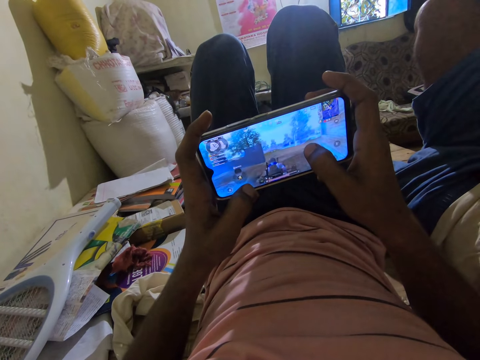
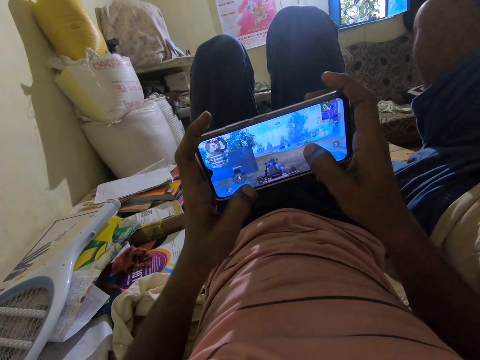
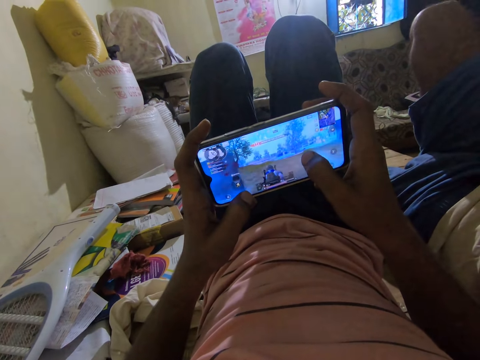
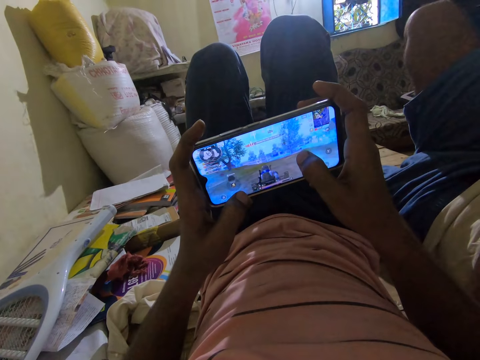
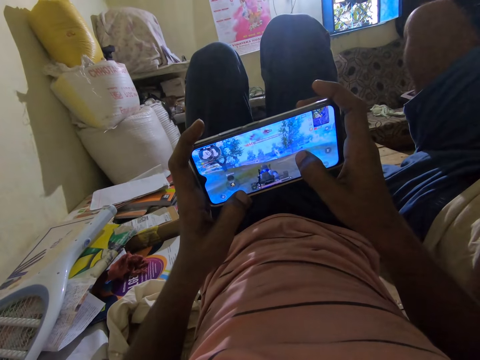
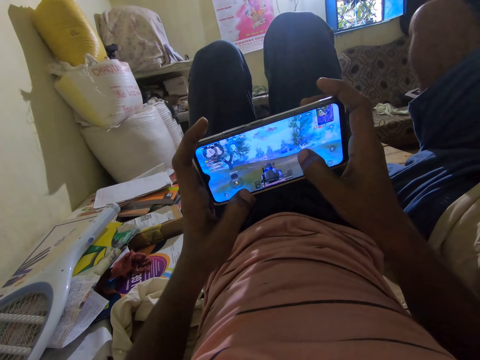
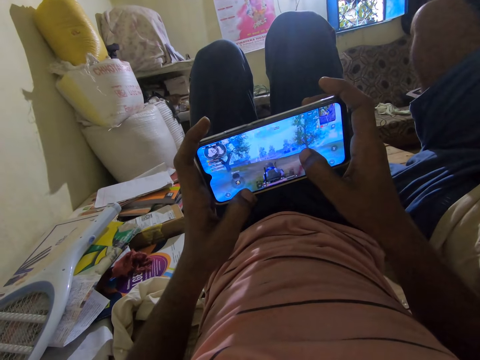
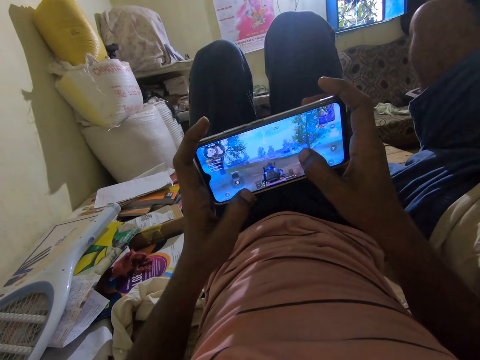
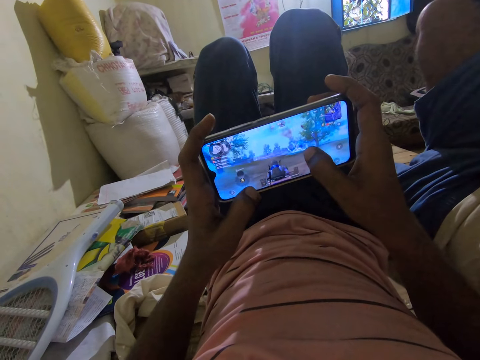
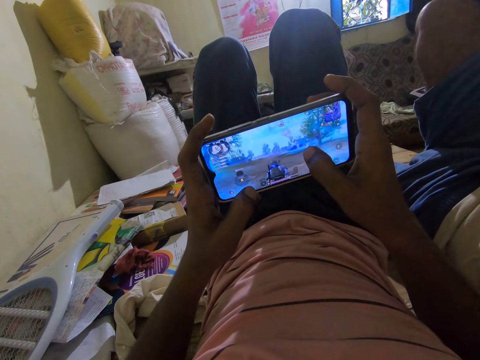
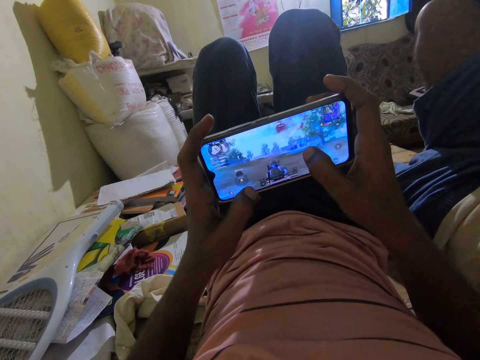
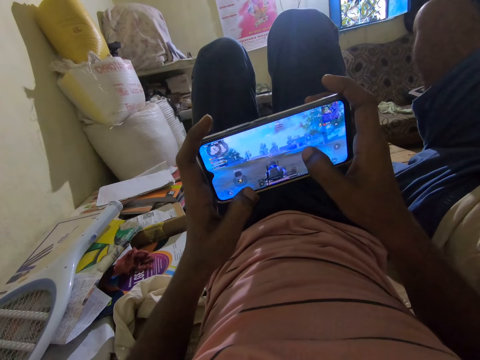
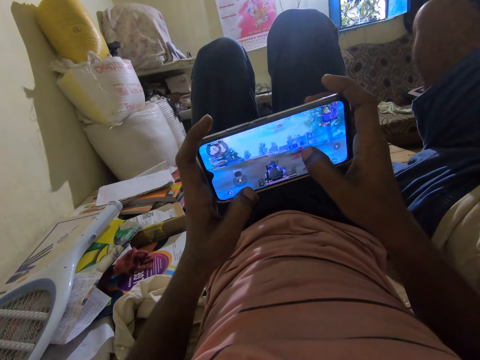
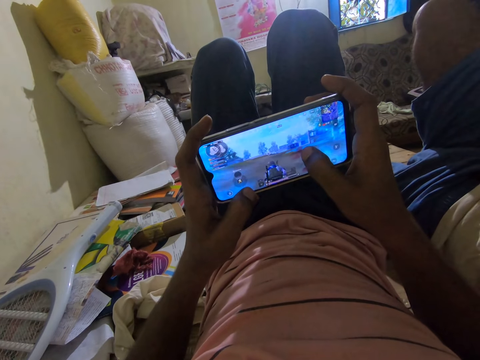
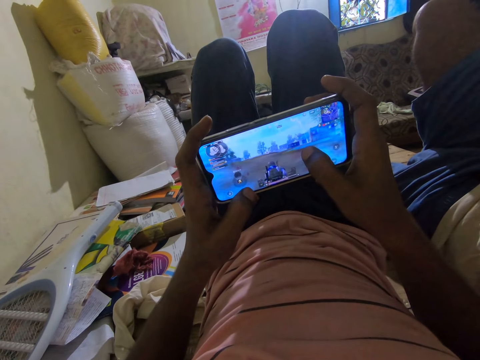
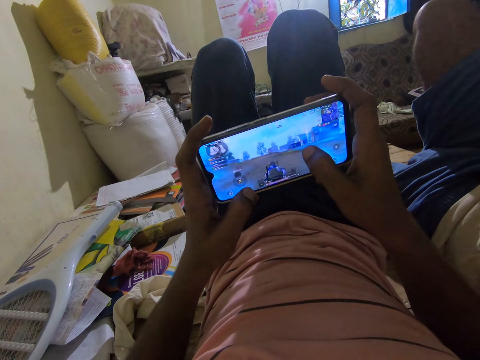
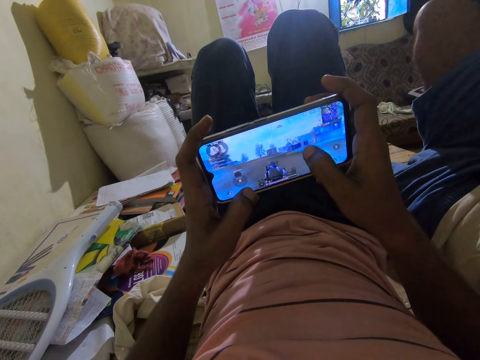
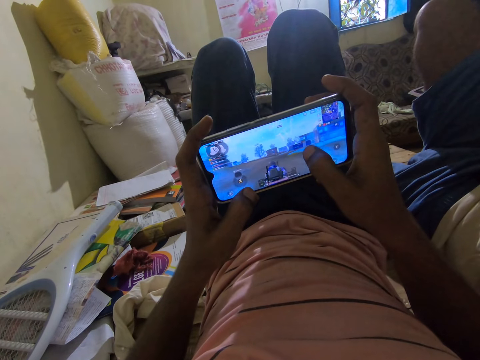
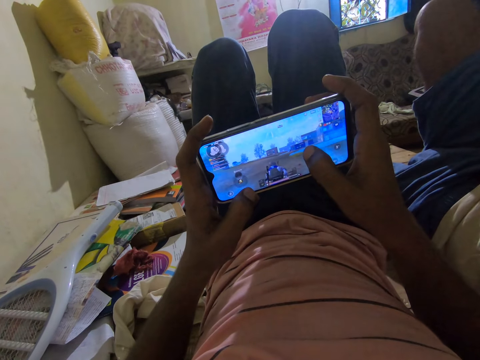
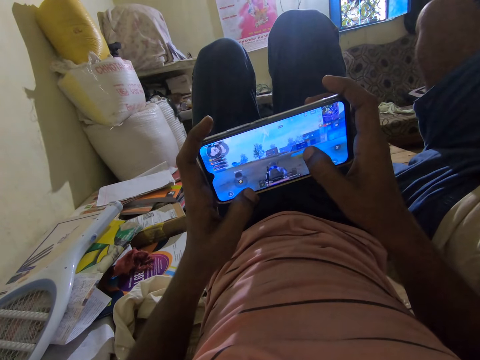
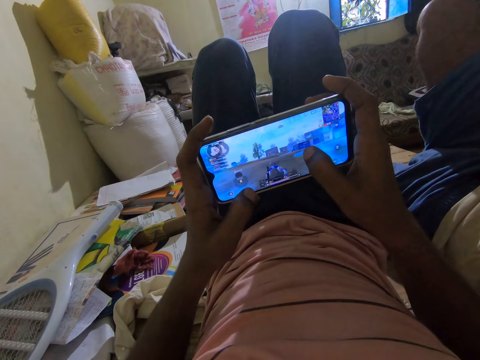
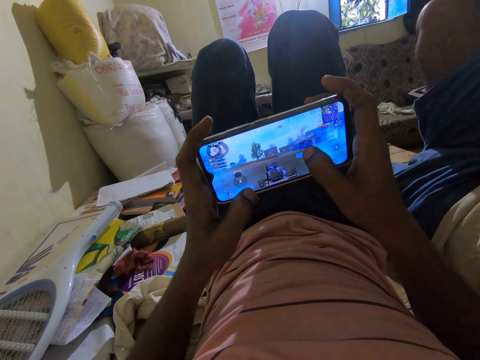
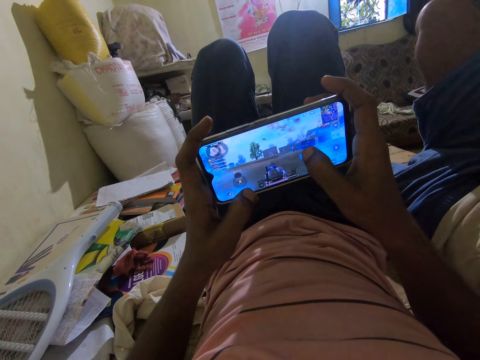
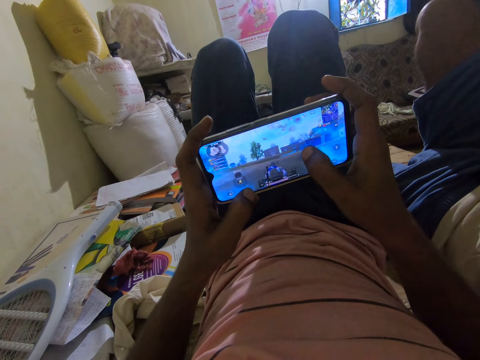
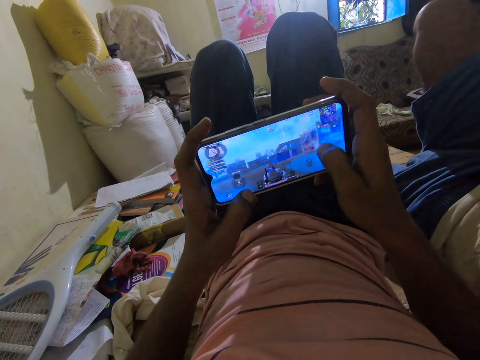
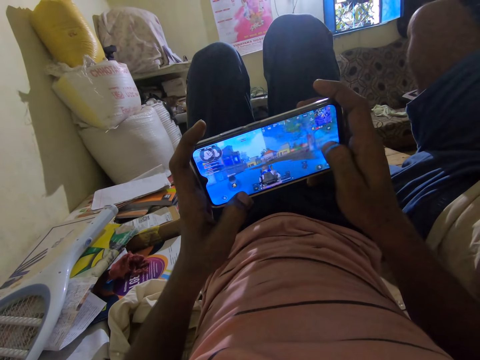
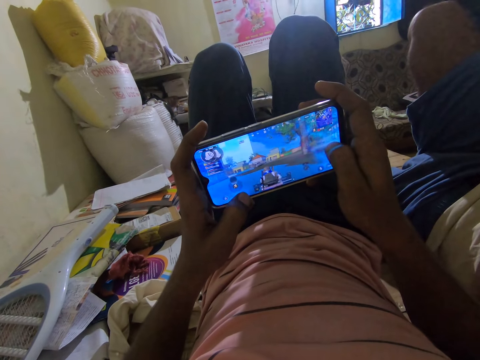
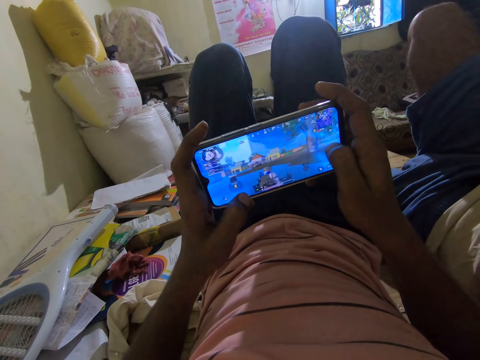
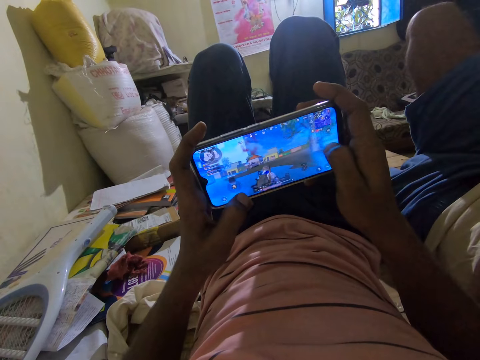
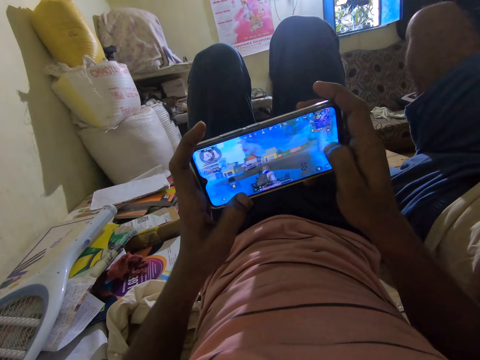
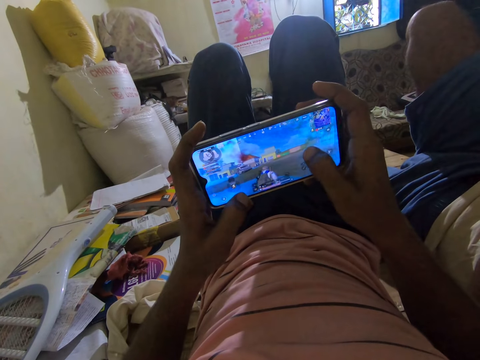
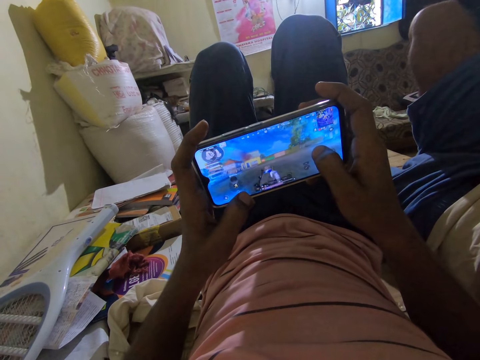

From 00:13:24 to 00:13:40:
The camera wearer talks to a man. They play video games on their phone. They talk to the man. They play a game on the phone. They interact with the man. They play a game on the phone.

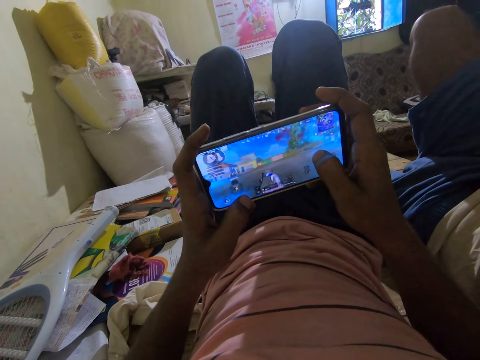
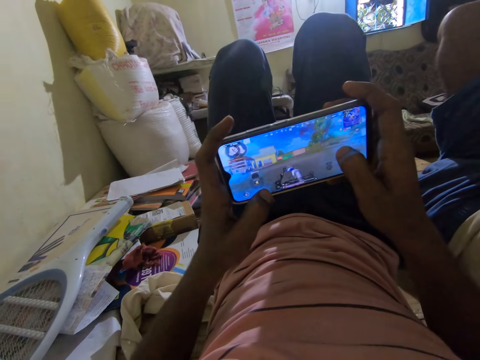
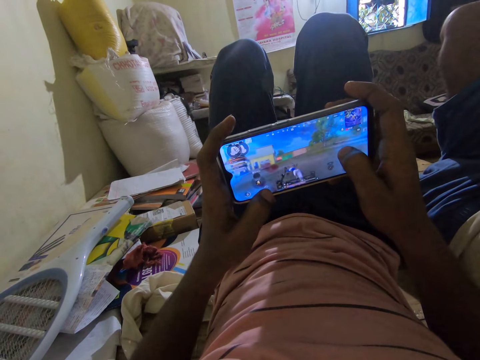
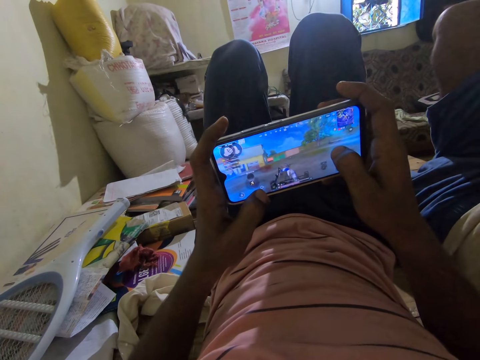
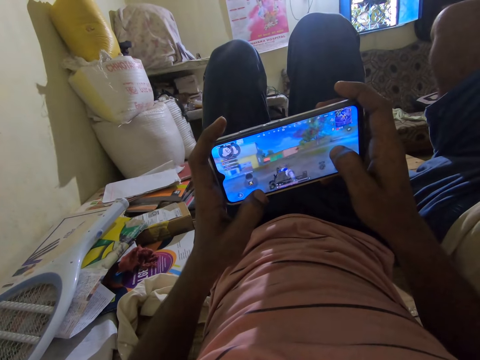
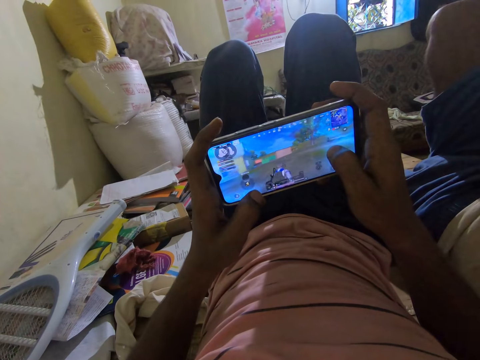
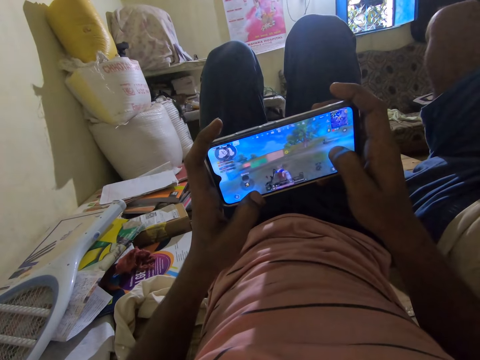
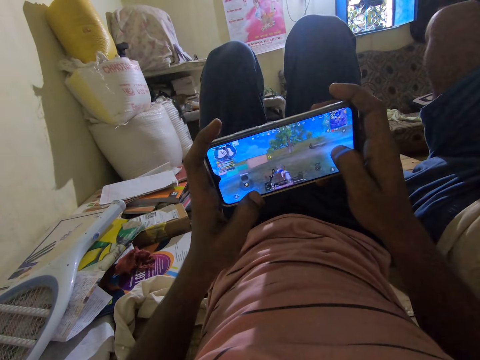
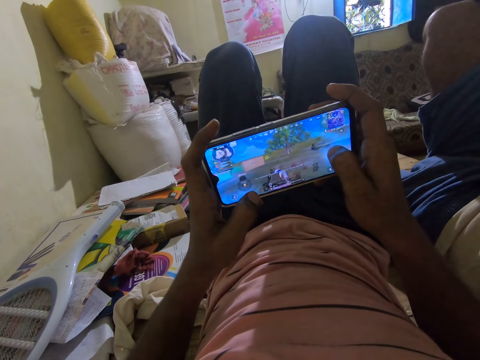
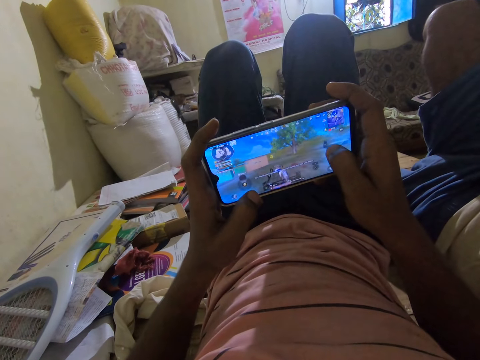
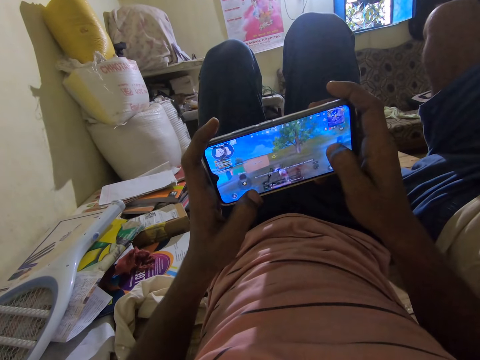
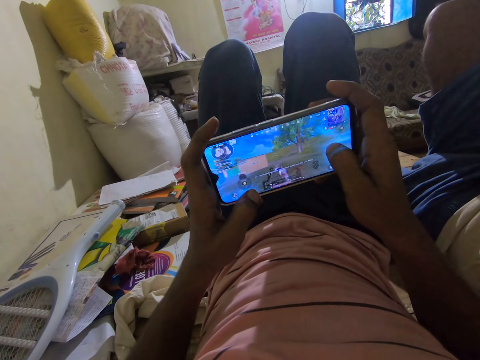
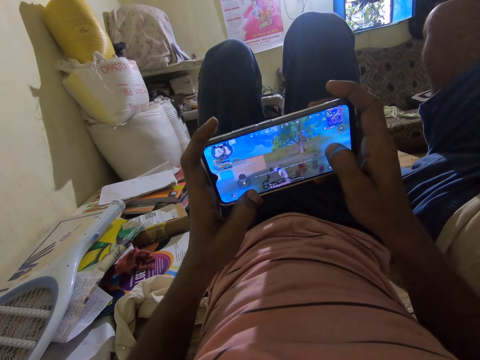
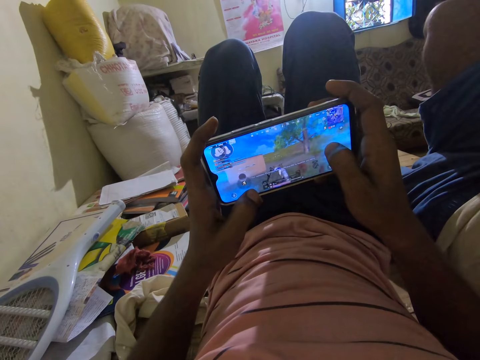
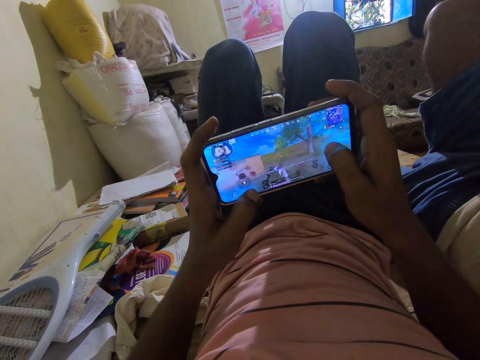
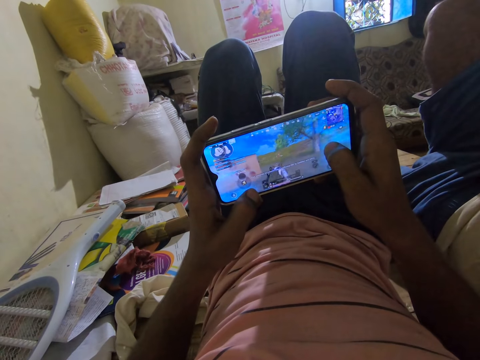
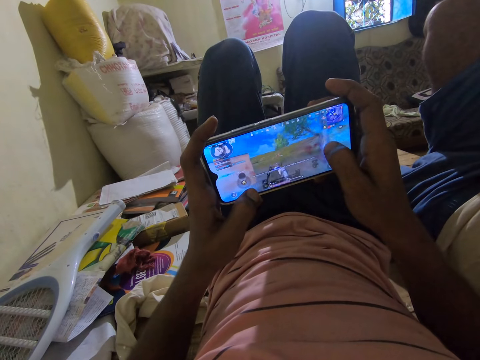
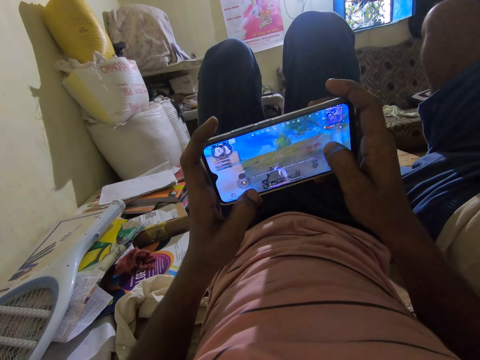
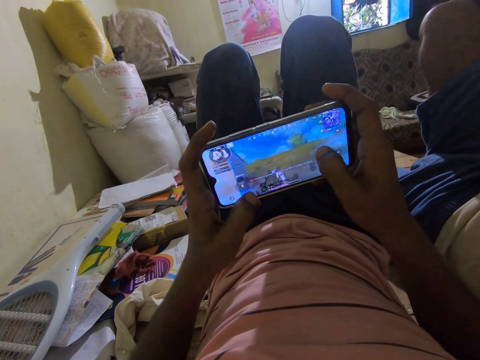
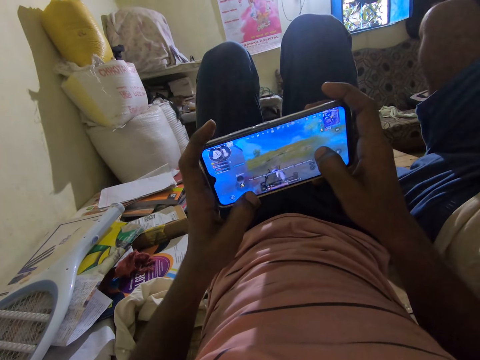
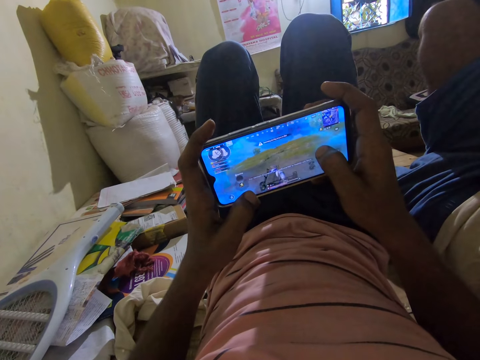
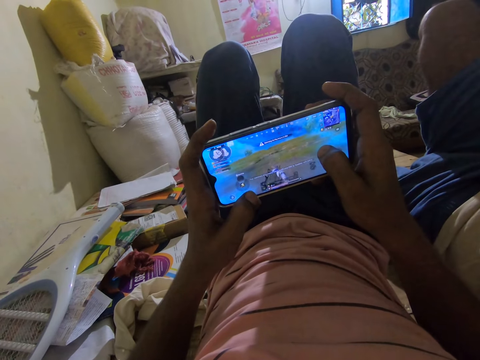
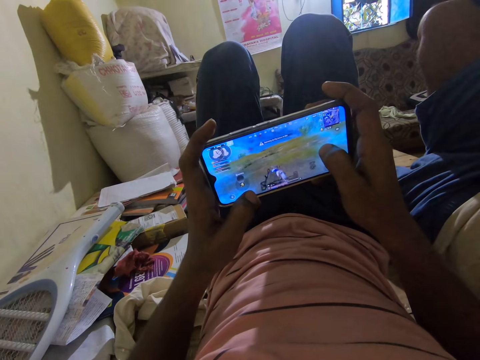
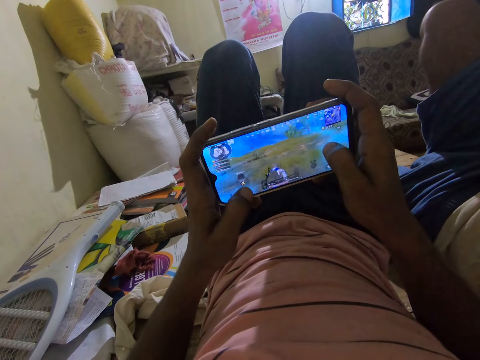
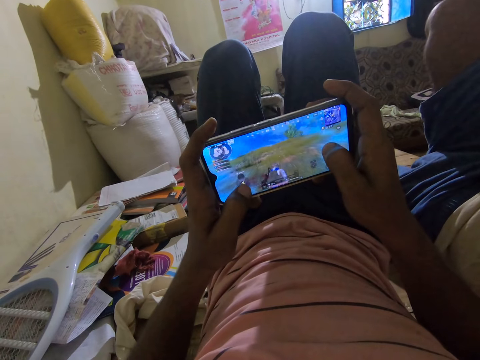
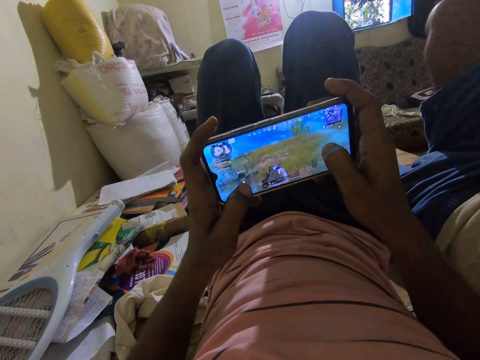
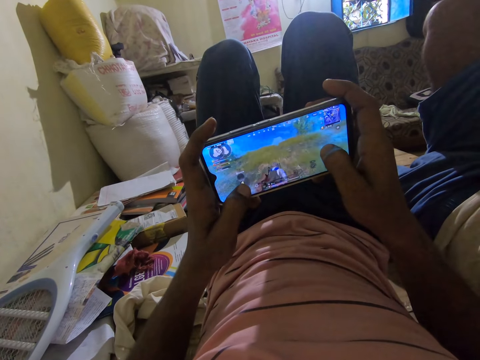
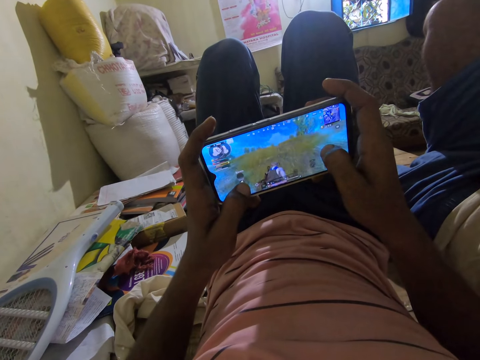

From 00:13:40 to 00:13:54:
The camera wearer interacts with a man. They play video games on their phone. They talk to the man. They play video games on their phone. They talk to the man. They play a game on the phone. They interact with the man. They play a game on the phone. They interact with the man.
